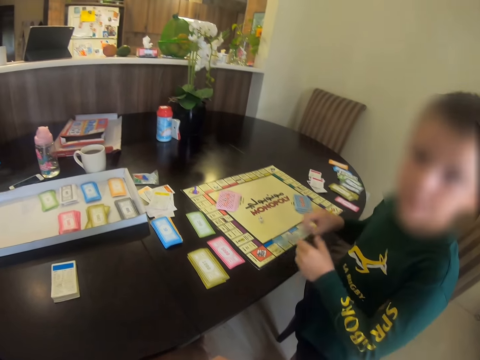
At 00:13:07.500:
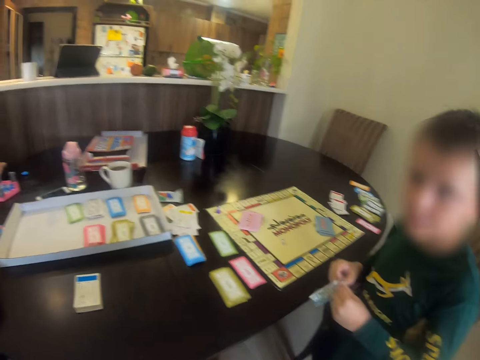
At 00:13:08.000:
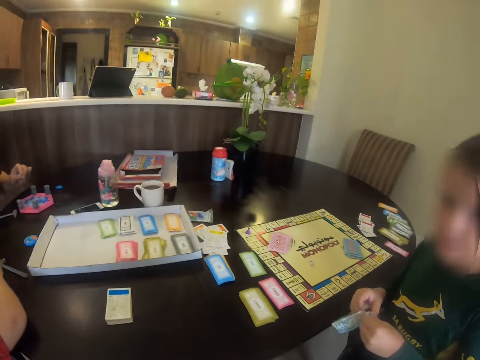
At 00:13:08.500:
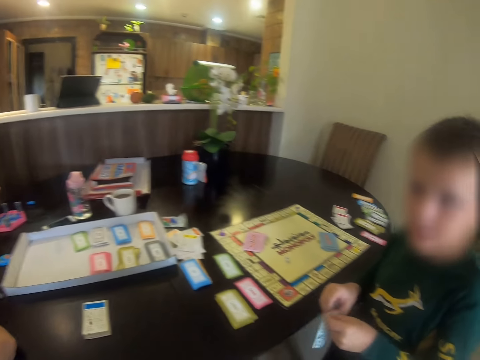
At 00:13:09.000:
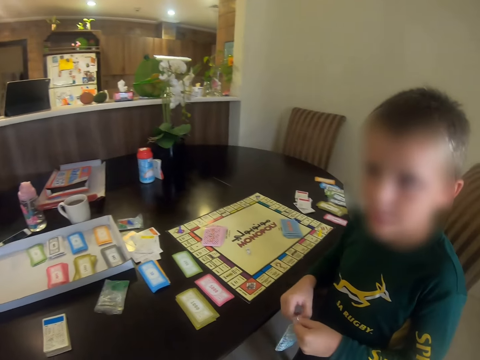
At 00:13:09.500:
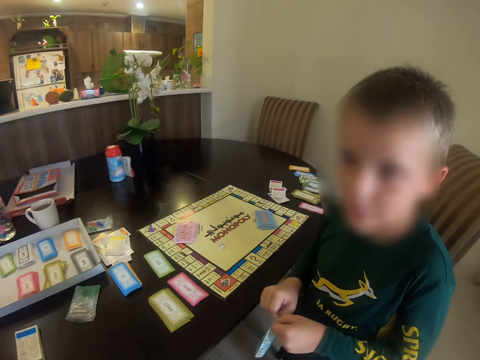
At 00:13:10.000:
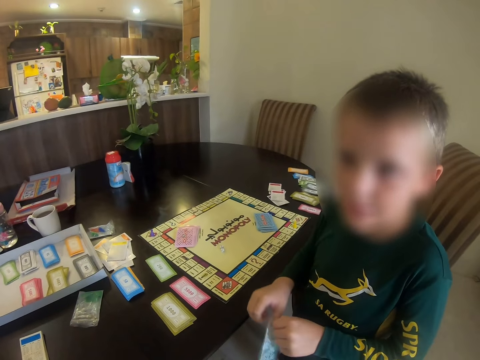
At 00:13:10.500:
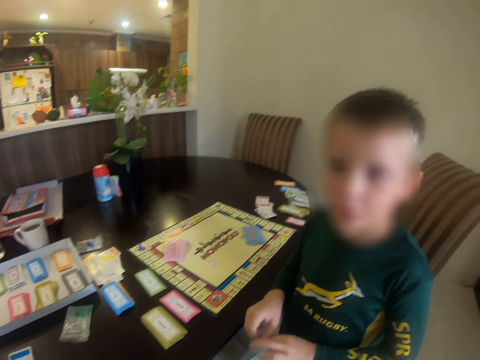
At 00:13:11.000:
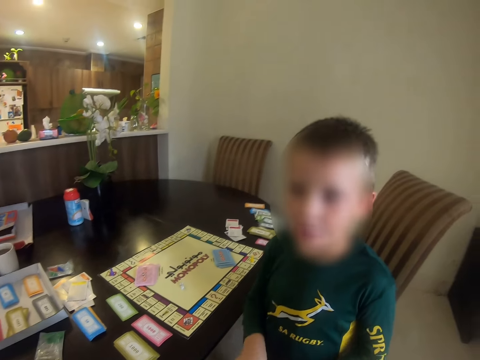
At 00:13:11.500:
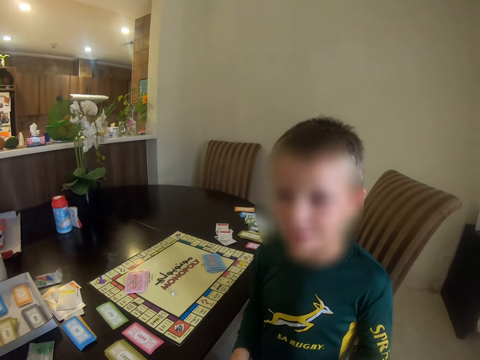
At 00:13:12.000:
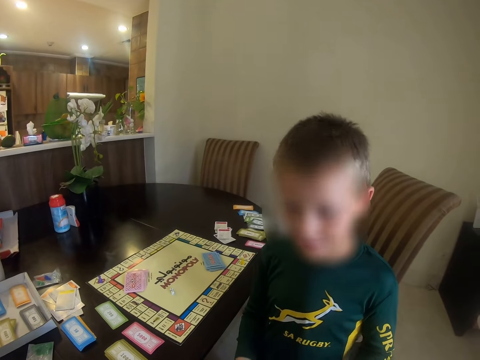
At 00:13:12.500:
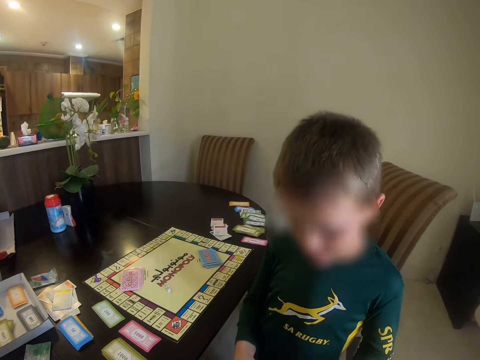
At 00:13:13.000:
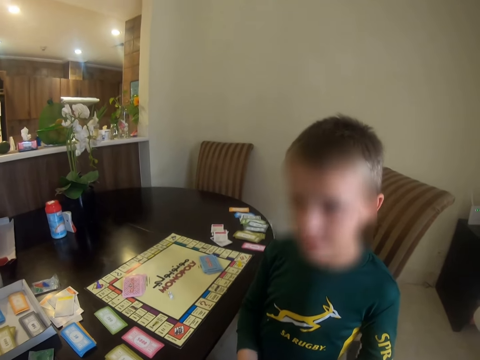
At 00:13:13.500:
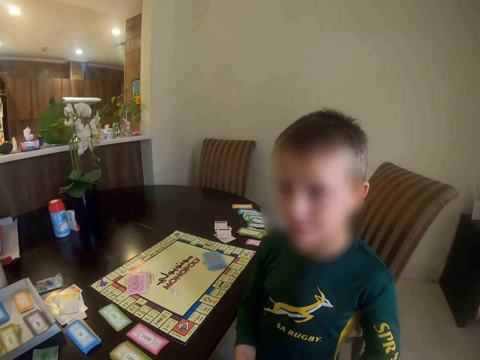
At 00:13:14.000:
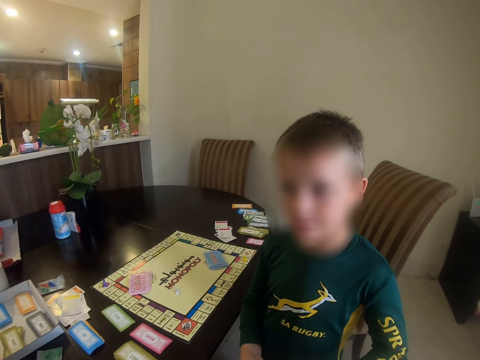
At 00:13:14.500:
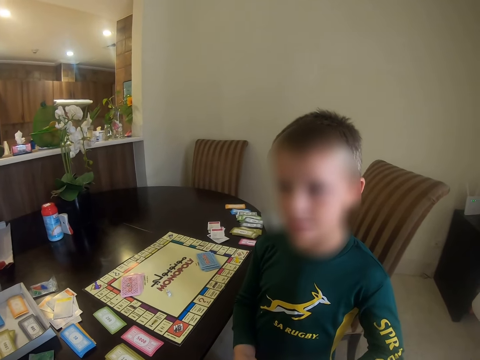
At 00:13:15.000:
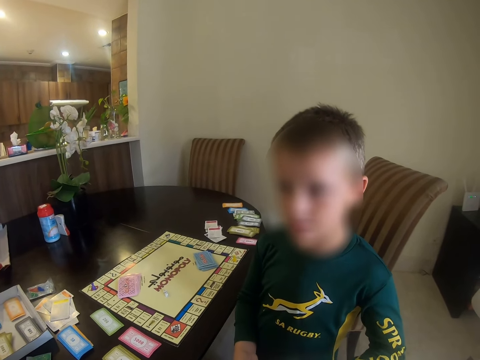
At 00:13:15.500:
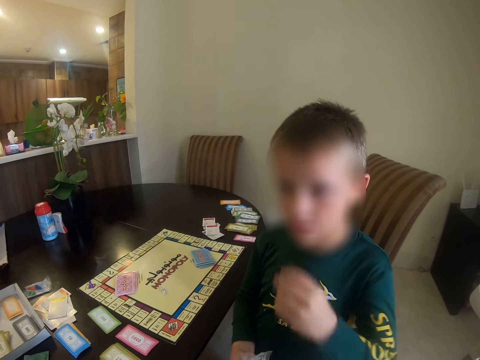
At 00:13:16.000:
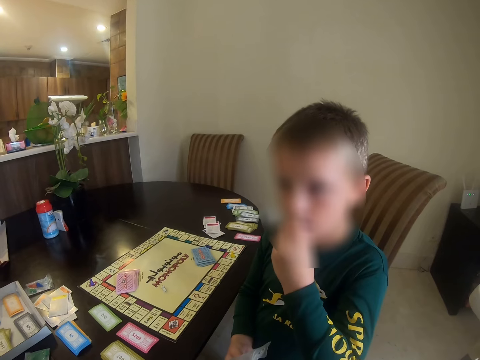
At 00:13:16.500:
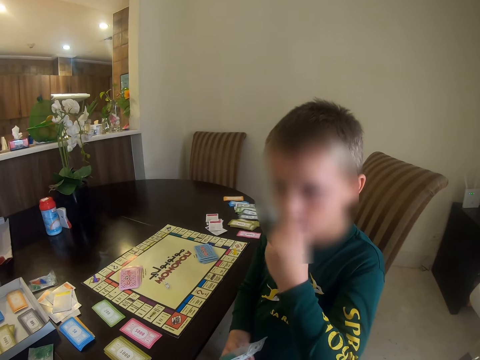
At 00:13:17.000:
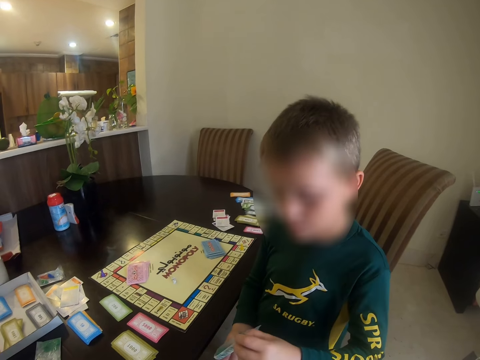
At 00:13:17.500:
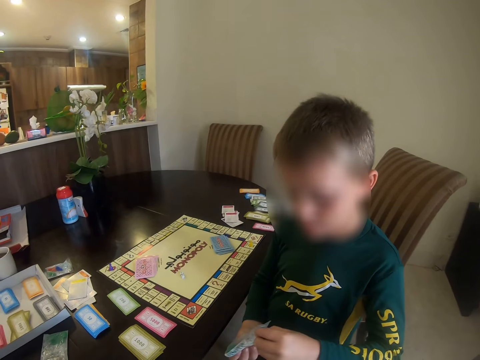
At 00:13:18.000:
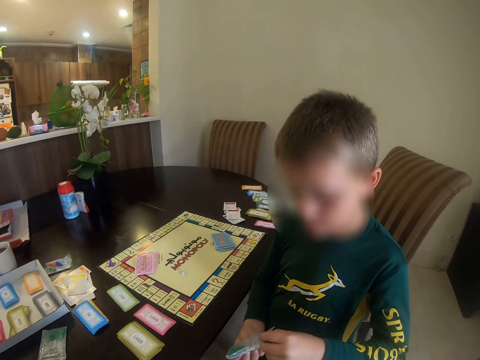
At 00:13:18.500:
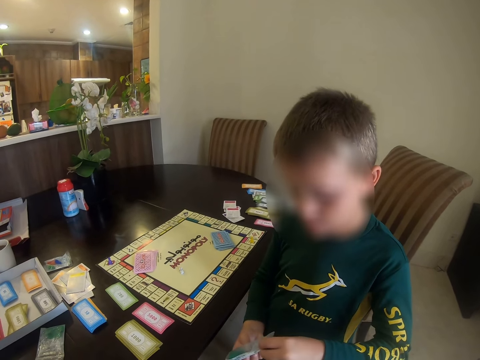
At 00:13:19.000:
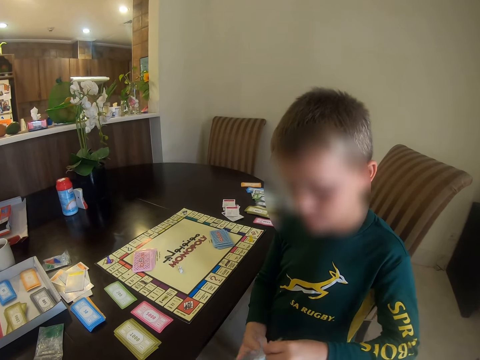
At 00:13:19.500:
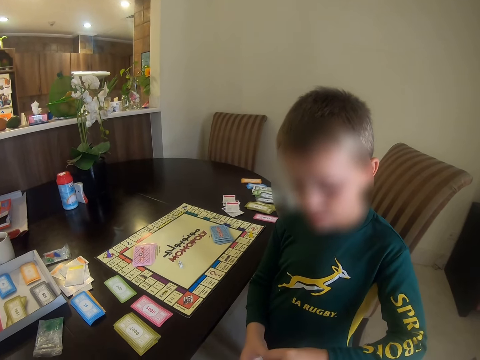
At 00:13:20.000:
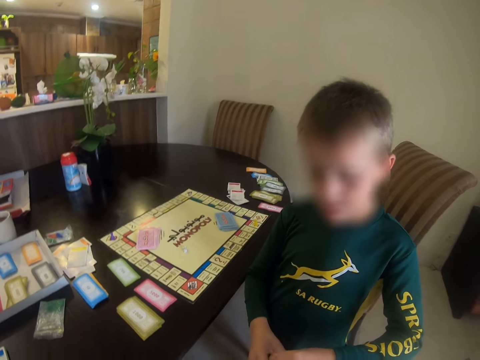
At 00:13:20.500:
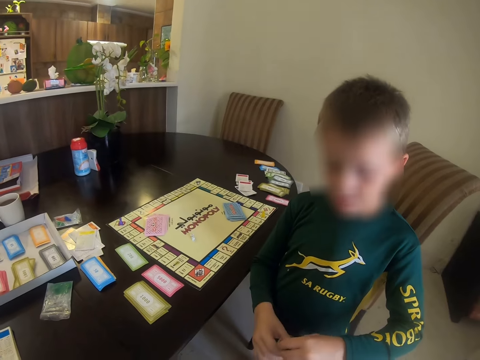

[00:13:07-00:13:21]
The child picks a card. The camera wearer picks a polythene from the table. The child opens the nylon. The camera wearer converses with the child. The child eats something.

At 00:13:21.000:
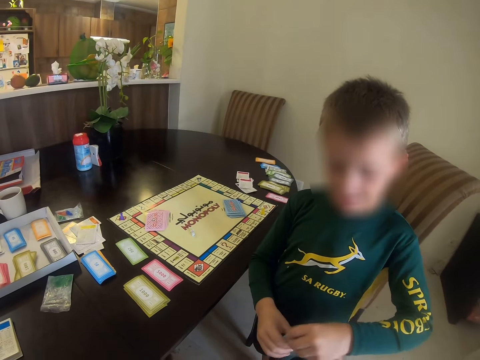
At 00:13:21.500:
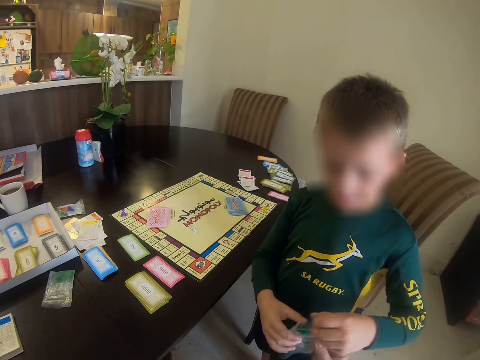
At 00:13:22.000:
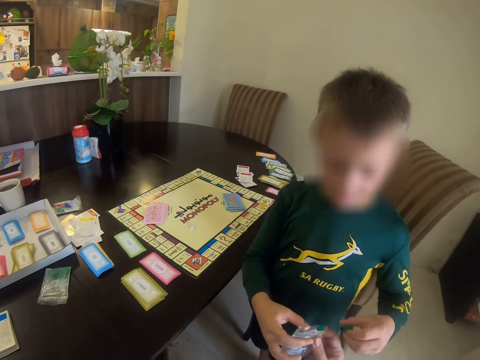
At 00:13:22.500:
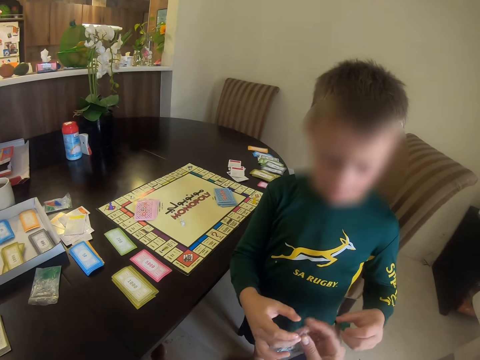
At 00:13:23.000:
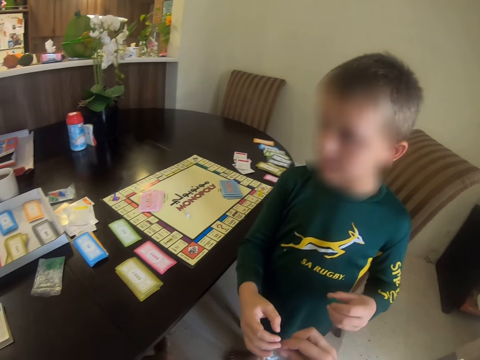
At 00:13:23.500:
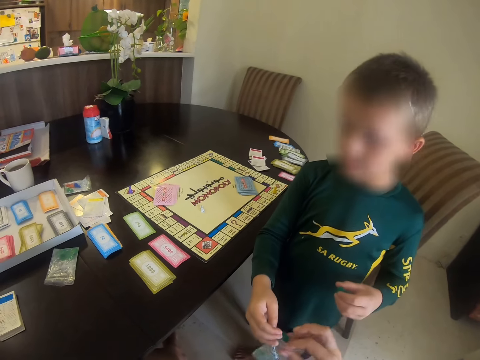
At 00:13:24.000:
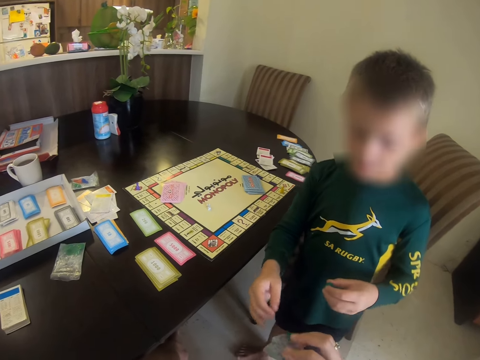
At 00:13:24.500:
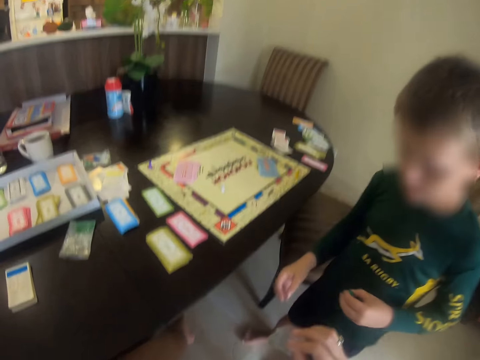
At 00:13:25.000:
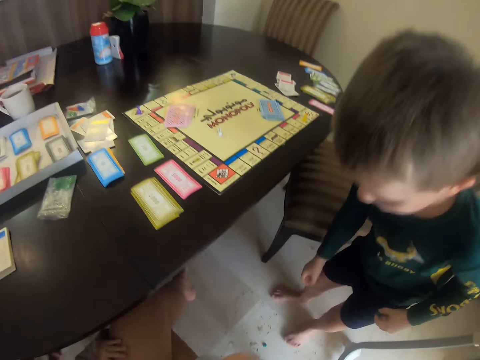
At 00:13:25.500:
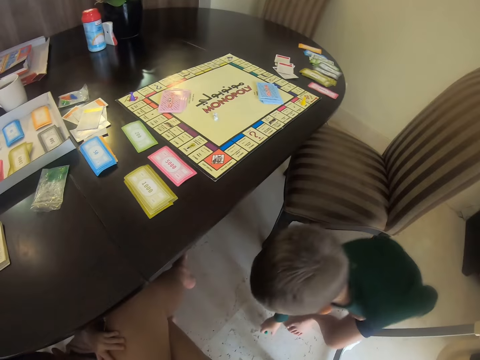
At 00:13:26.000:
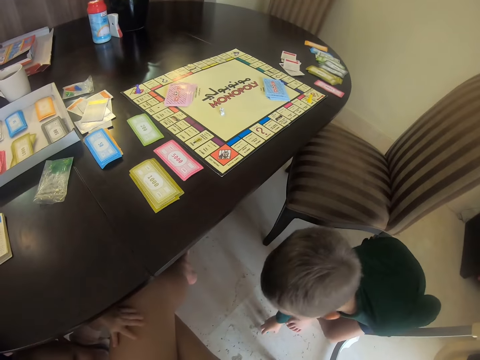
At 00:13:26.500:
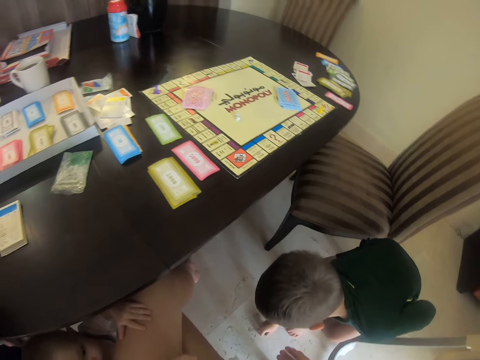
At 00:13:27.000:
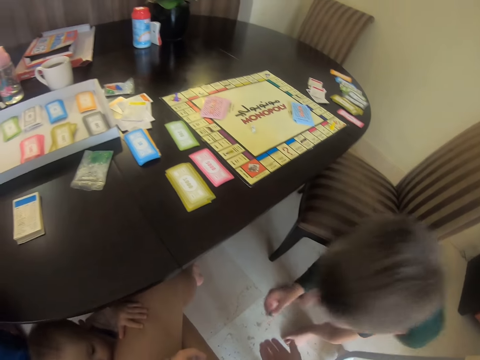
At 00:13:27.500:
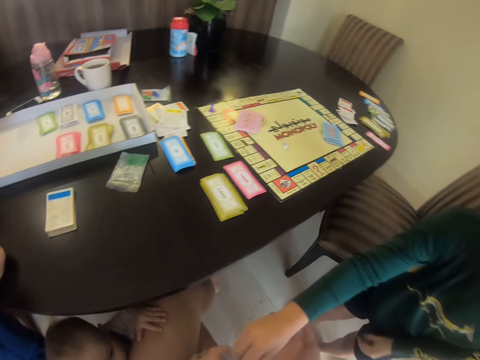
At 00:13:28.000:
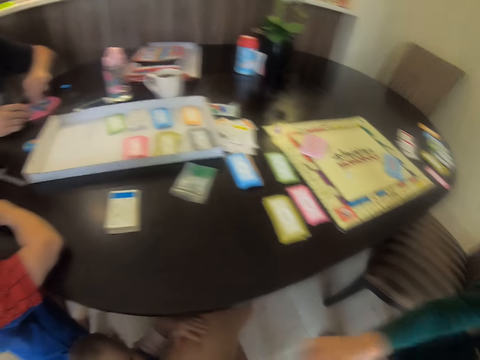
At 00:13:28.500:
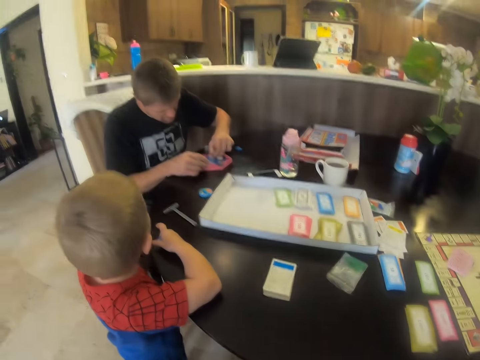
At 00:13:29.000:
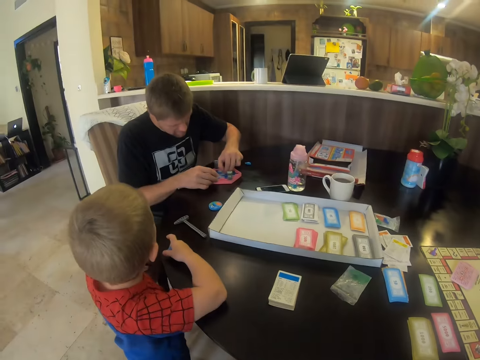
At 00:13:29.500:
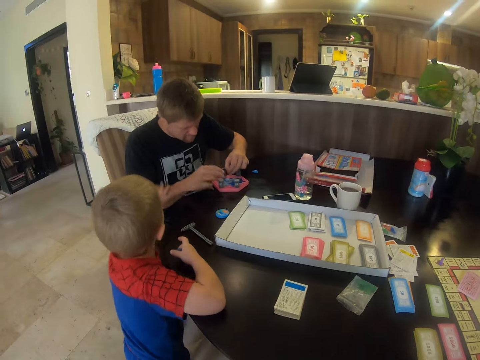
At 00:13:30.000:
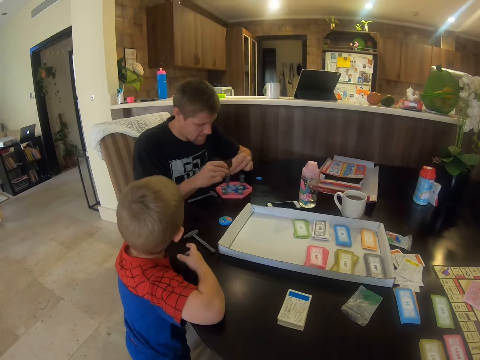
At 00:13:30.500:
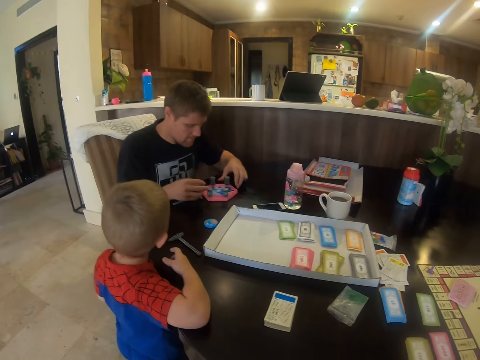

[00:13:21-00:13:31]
The child hands a polythene paper to the camera wearer. The child picks a meeple from the floor and gives something to the camera wearer. Another child holds a man.

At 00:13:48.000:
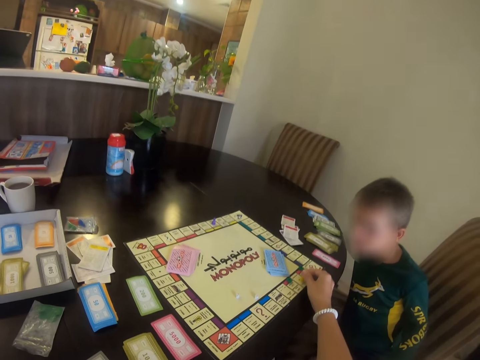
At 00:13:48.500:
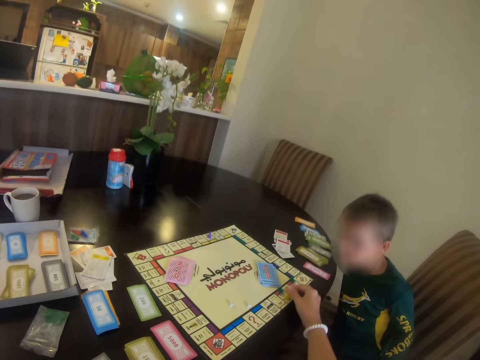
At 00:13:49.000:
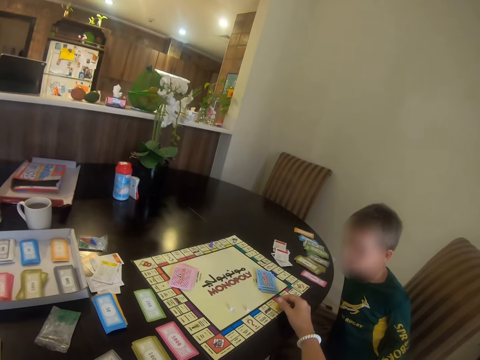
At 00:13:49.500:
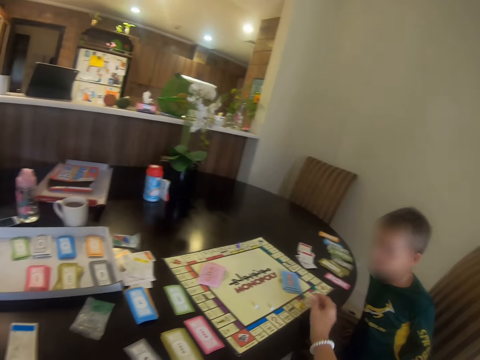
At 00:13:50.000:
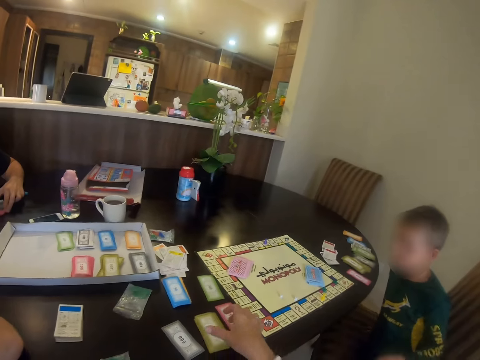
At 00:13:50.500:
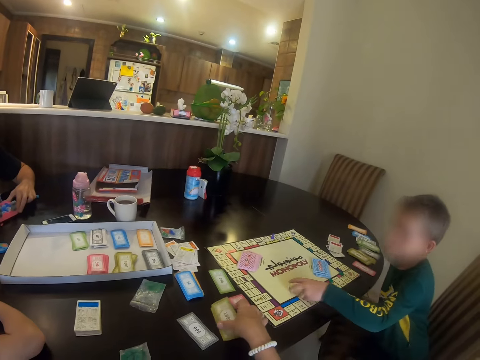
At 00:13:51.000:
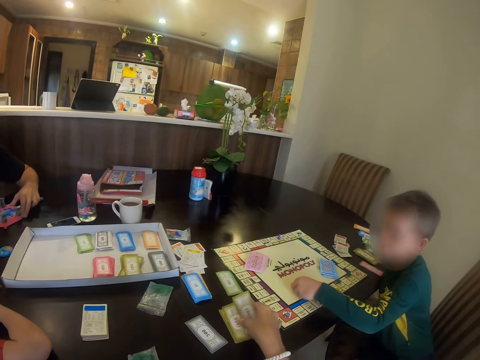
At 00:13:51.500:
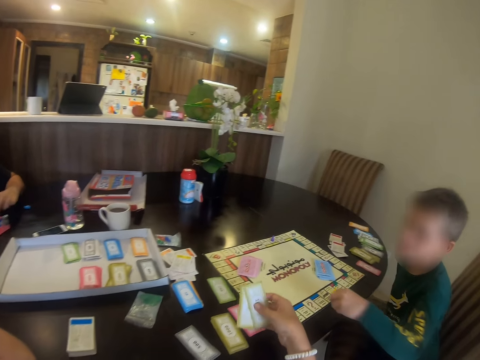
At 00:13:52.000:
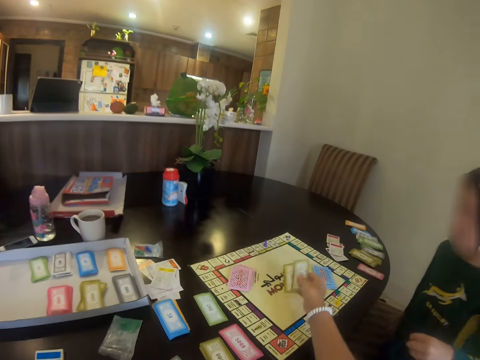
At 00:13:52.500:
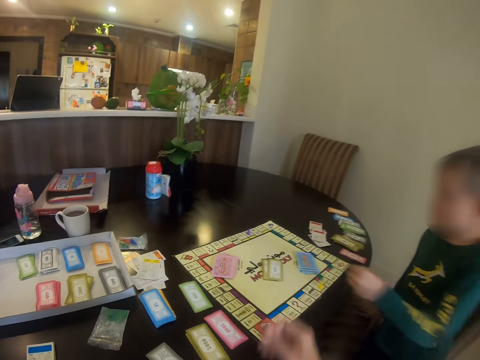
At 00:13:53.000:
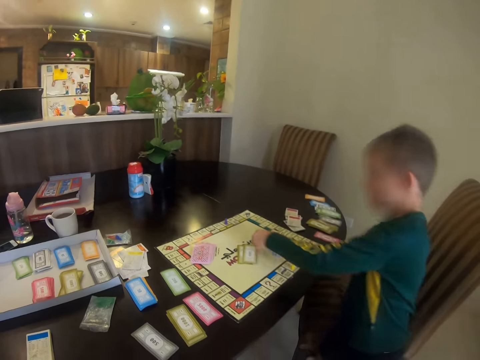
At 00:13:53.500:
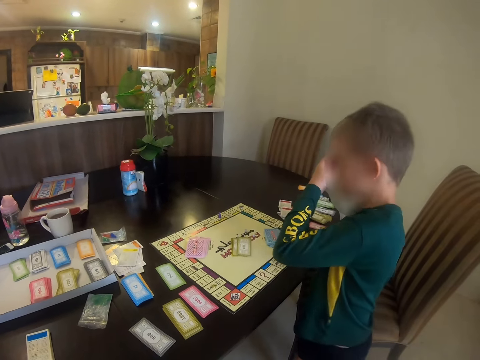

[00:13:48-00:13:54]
The camera wearer moves the meeple in the board. They pick the cards and place the cards in the board.
